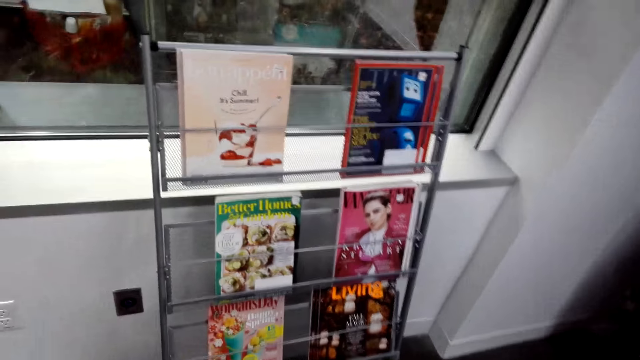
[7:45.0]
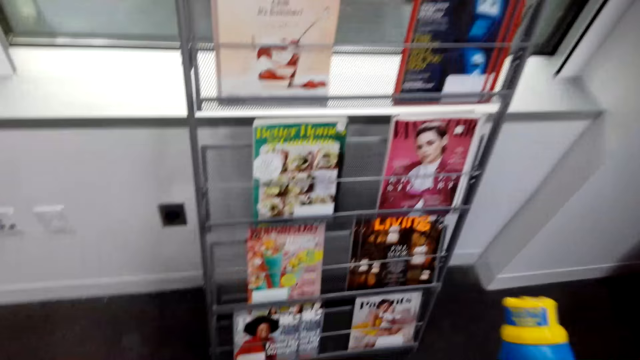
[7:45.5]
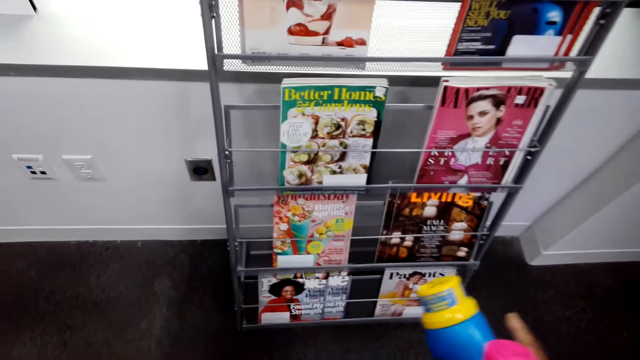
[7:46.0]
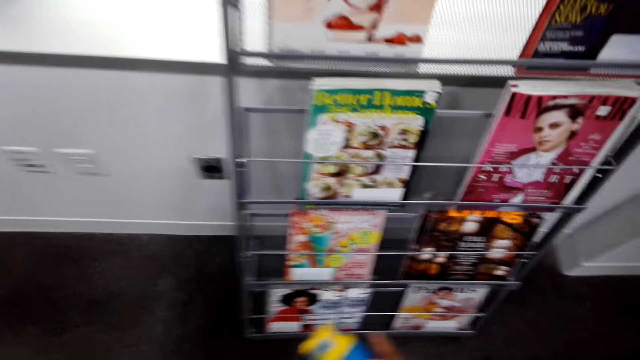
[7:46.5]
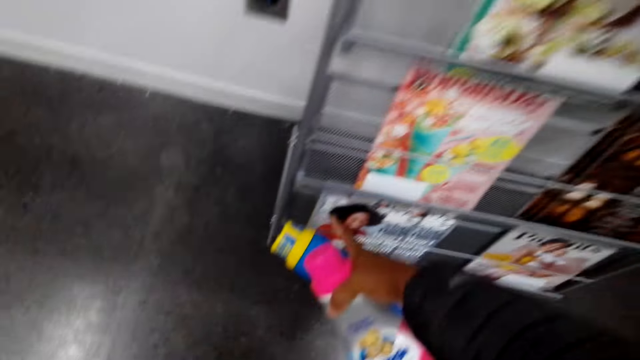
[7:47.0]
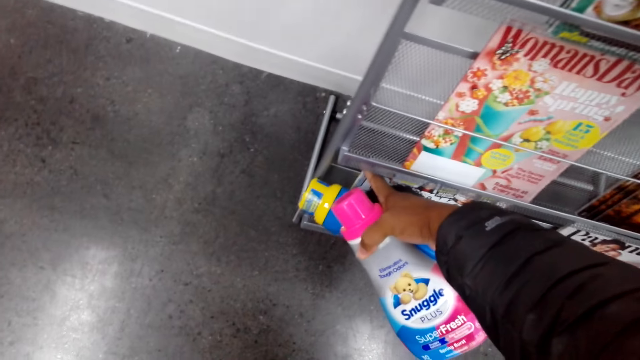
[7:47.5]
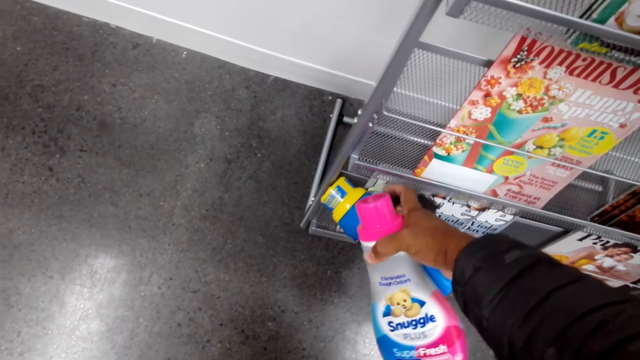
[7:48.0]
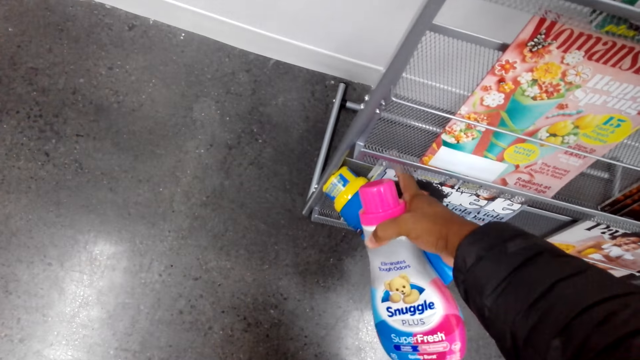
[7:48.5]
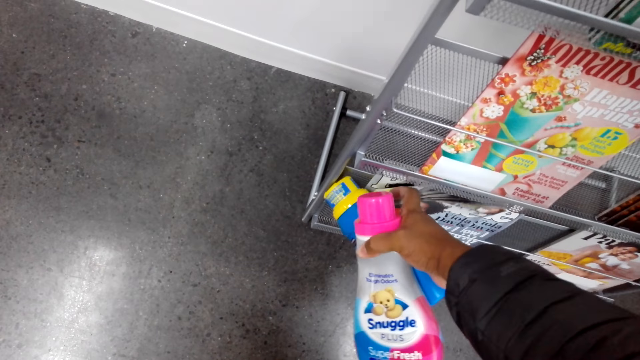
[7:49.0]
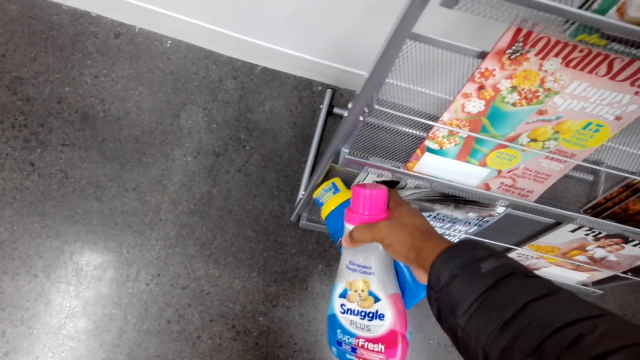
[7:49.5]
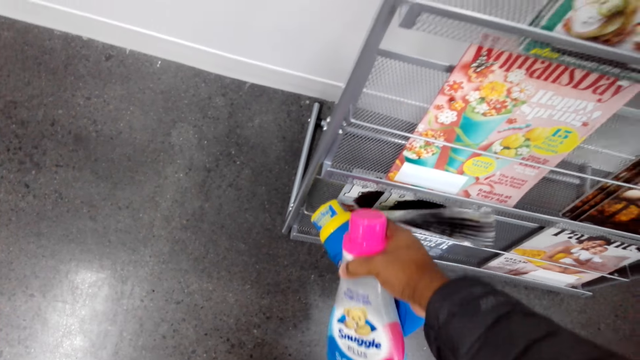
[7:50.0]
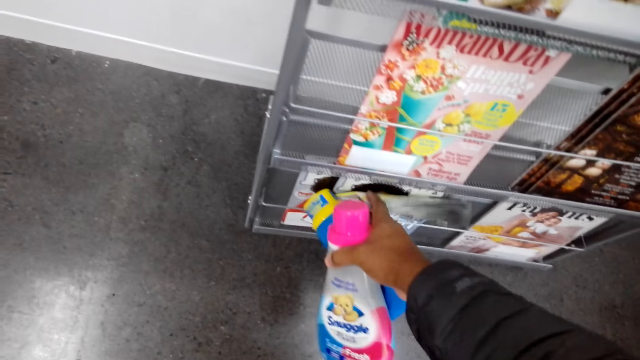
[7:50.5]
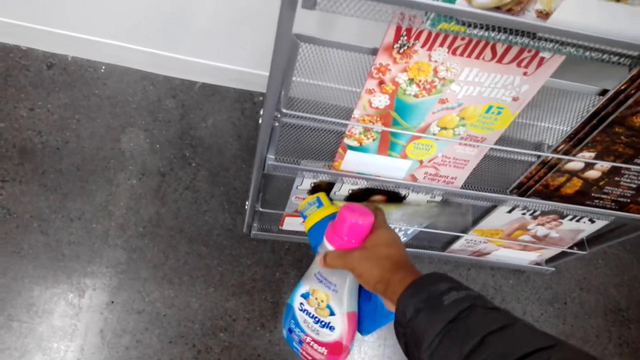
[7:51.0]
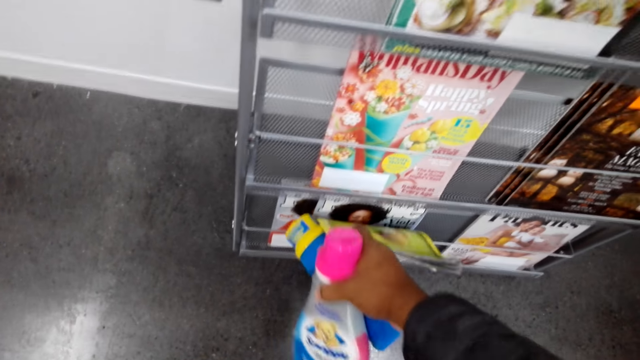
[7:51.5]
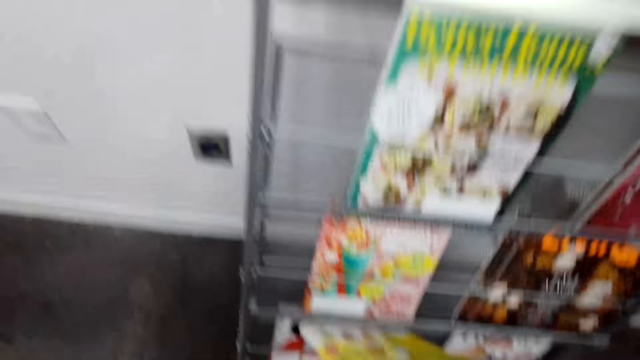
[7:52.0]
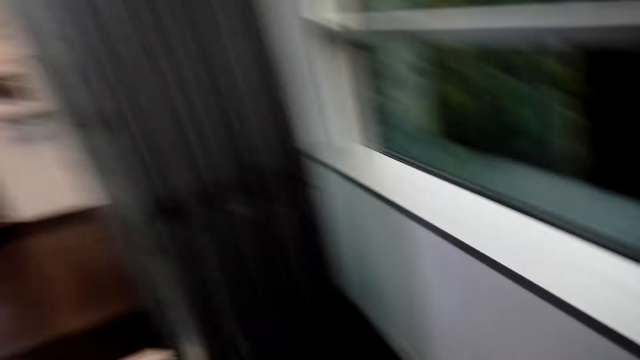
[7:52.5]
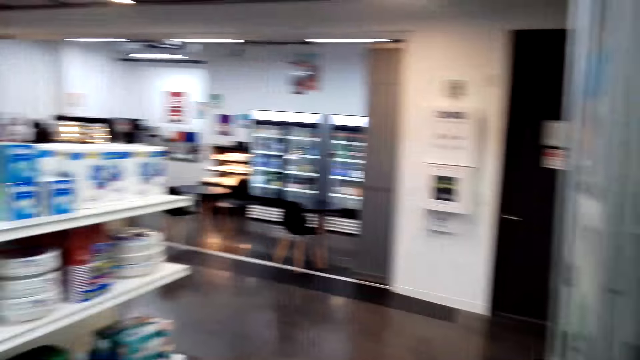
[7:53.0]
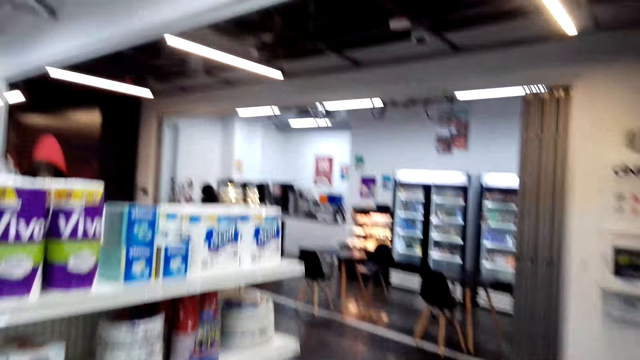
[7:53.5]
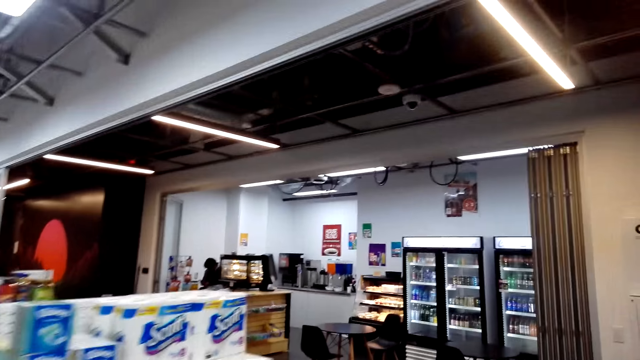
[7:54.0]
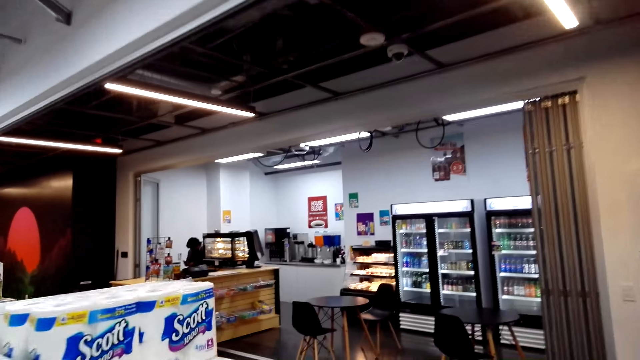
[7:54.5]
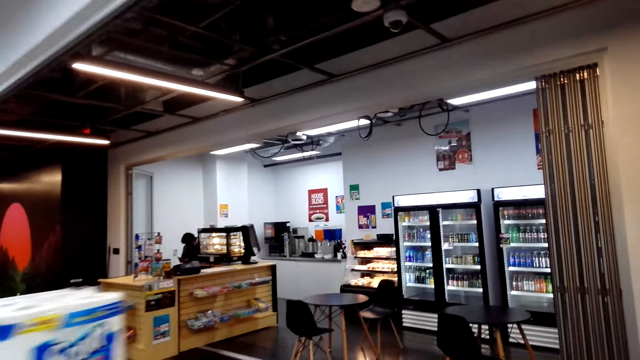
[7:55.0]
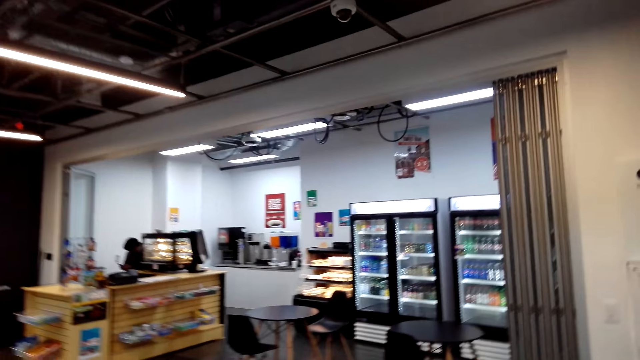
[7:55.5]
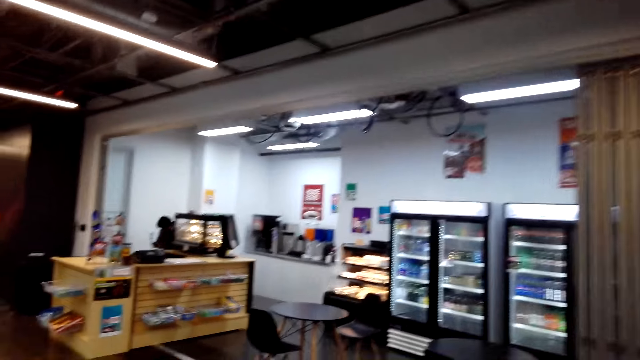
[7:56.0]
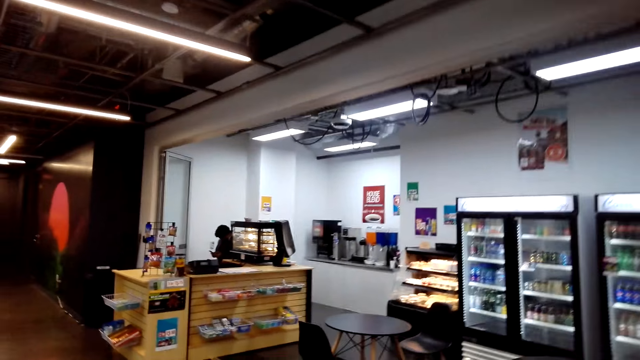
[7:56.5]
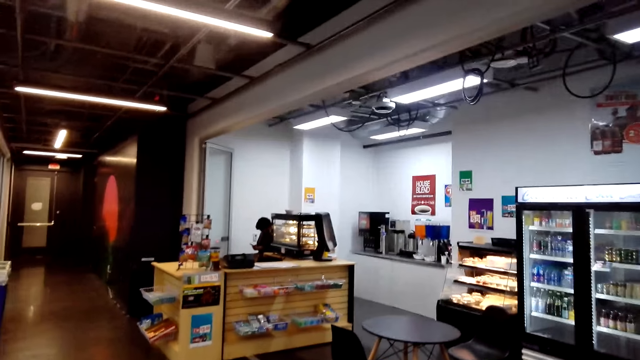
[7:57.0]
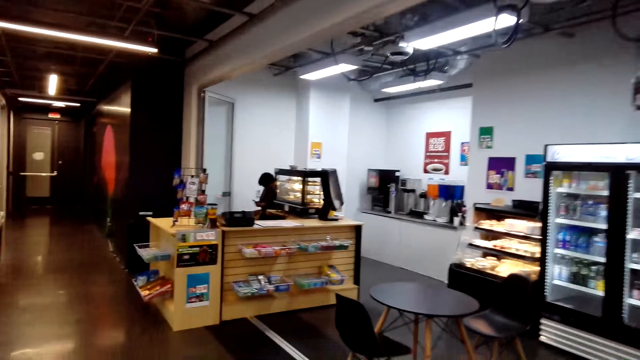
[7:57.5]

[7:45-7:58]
The camera wearer picks the magazine from the shelf. They walk around the supermarket.

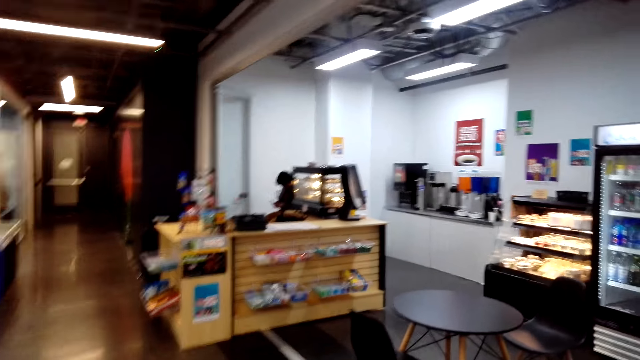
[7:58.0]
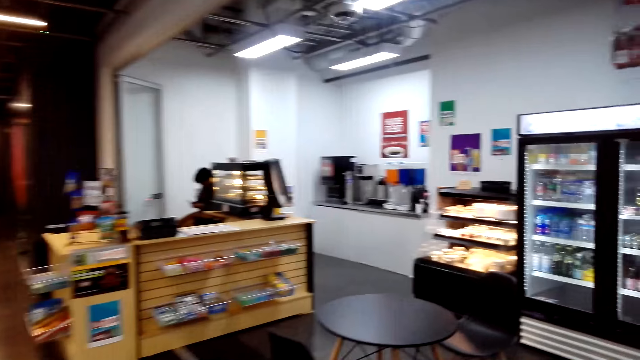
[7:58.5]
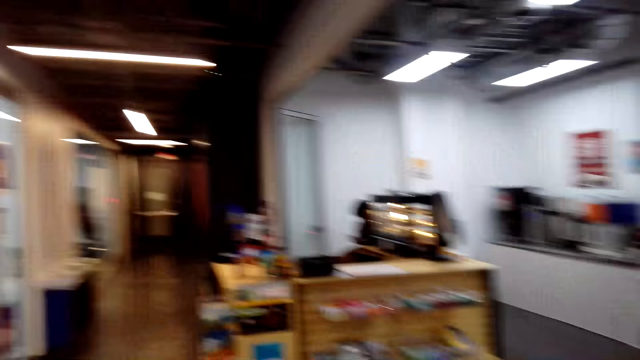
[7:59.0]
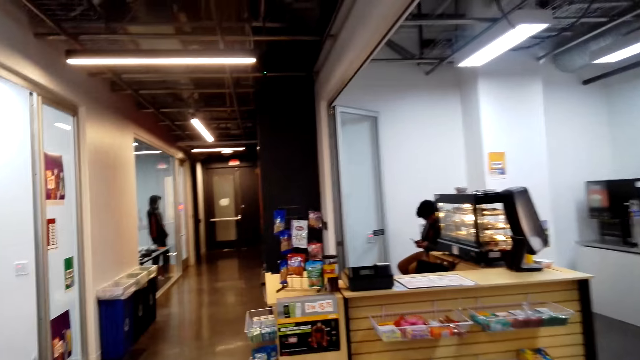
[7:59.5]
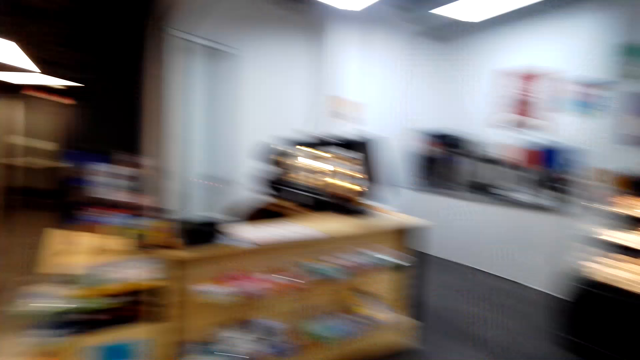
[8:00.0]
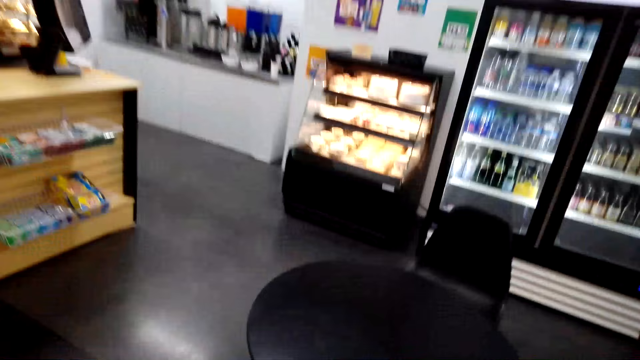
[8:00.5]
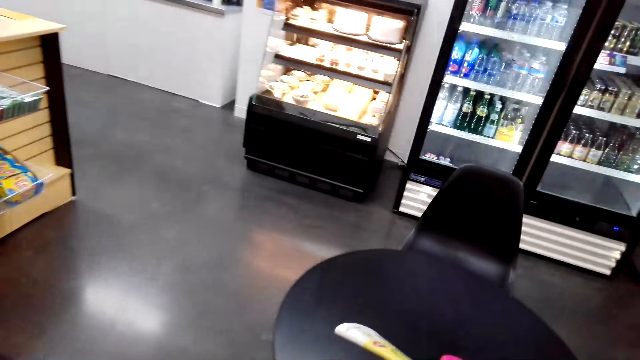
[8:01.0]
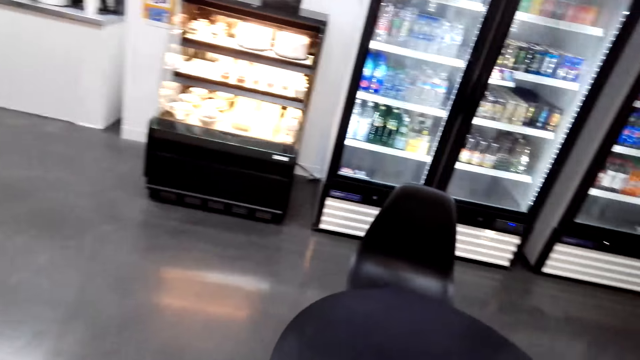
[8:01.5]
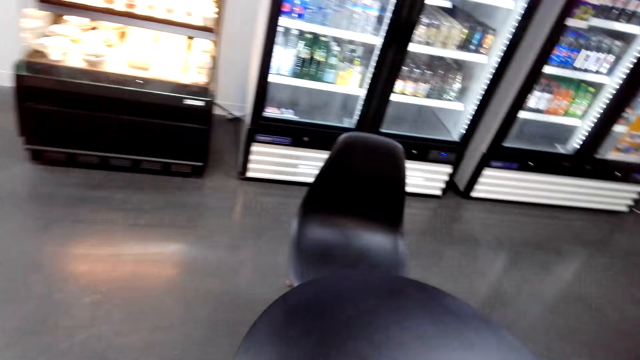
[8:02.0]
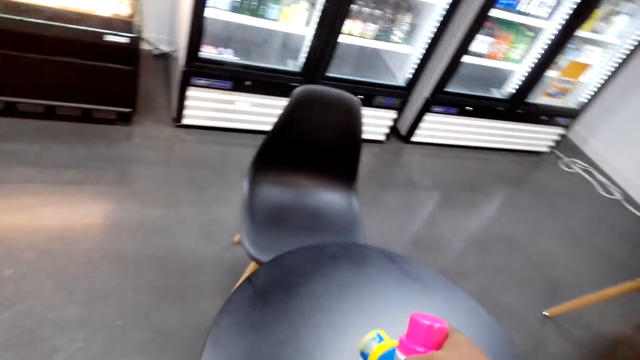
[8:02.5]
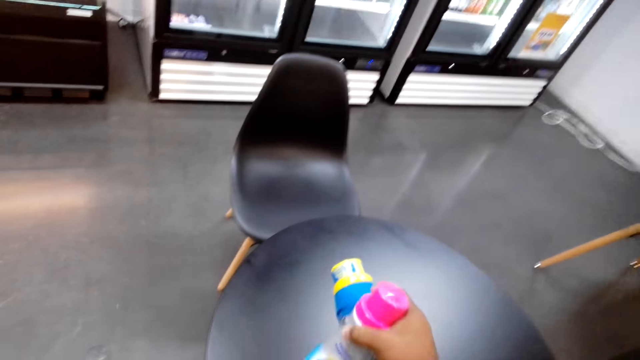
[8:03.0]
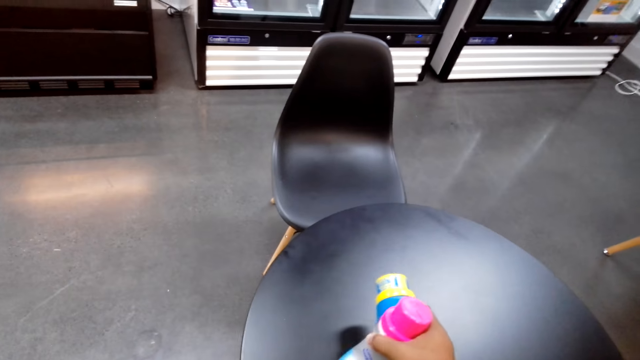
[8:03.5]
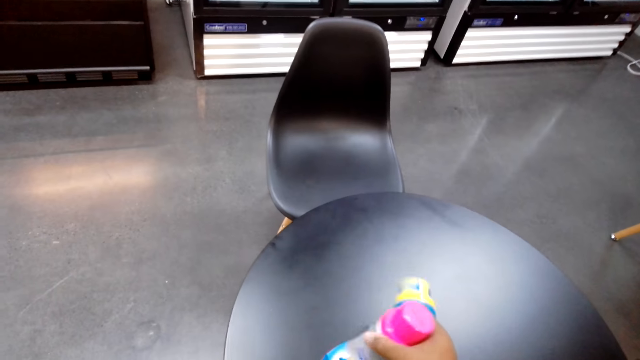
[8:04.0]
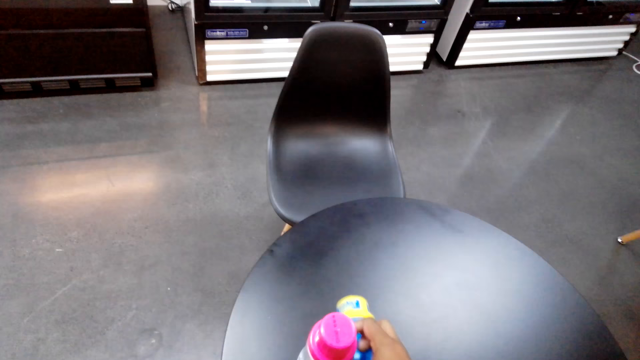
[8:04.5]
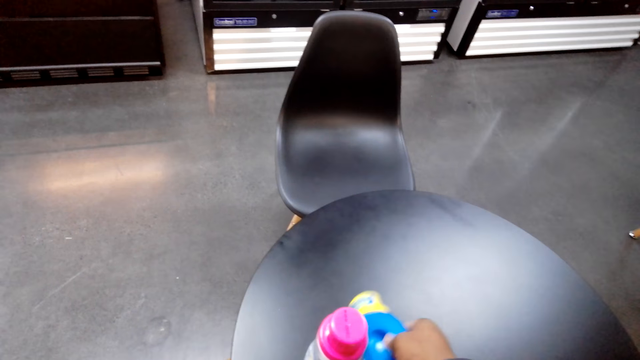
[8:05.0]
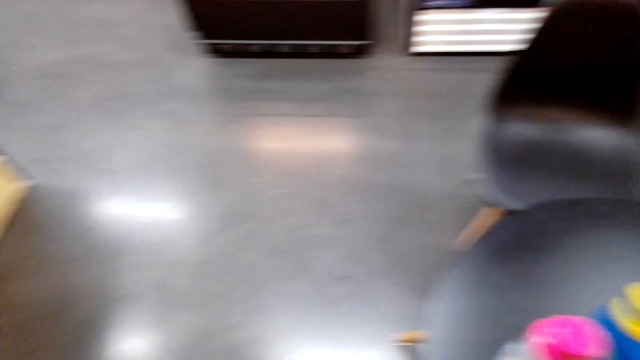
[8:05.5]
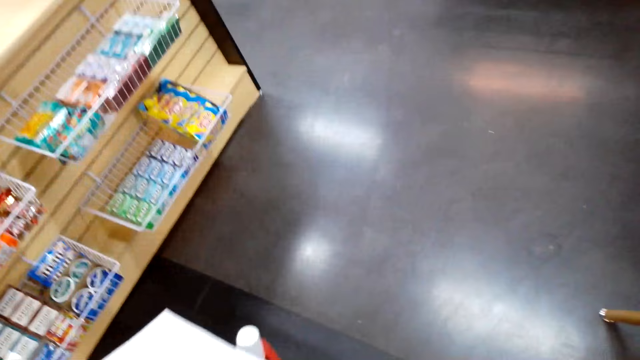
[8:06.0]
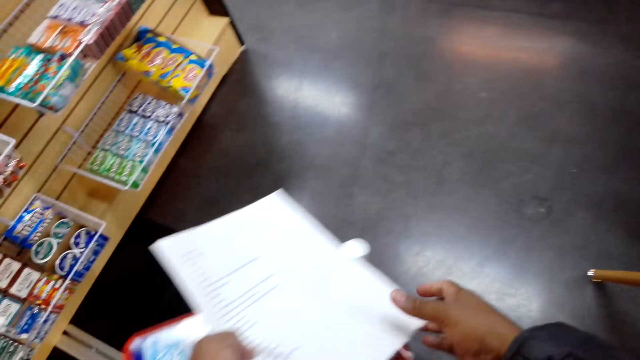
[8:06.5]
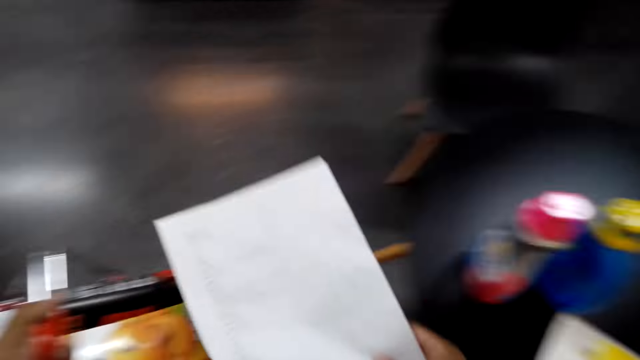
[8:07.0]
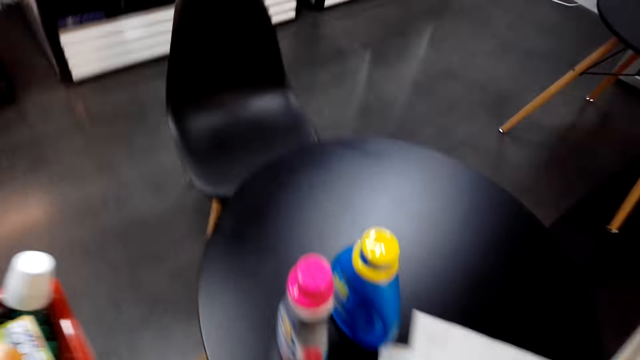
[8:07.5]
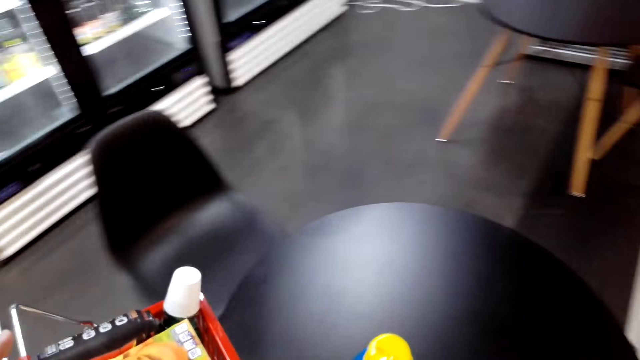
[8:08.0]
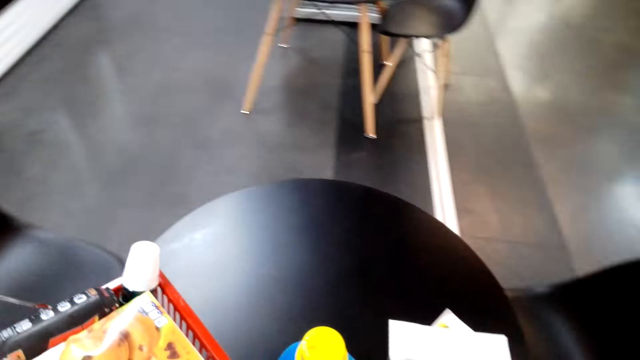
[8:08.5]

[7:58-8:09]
The camera wearer puts the items on the table.
